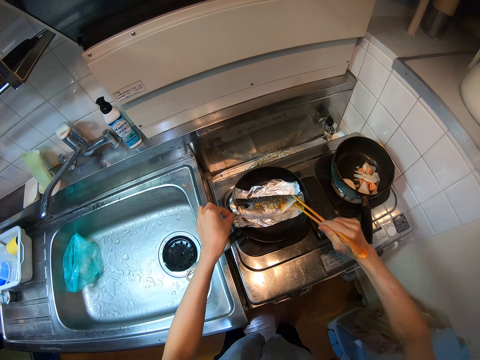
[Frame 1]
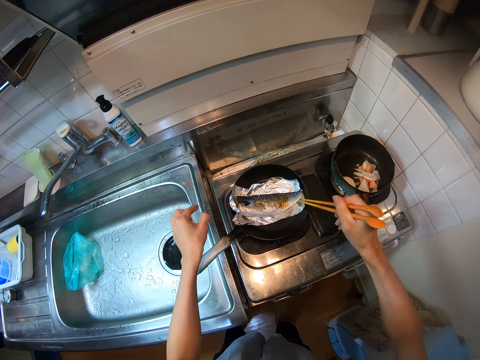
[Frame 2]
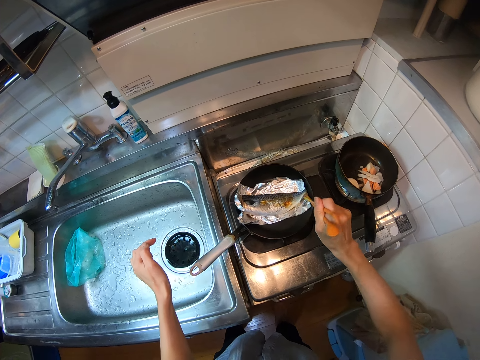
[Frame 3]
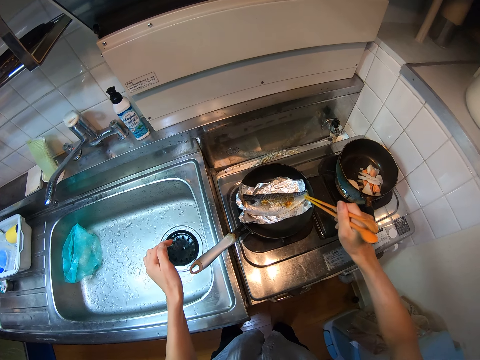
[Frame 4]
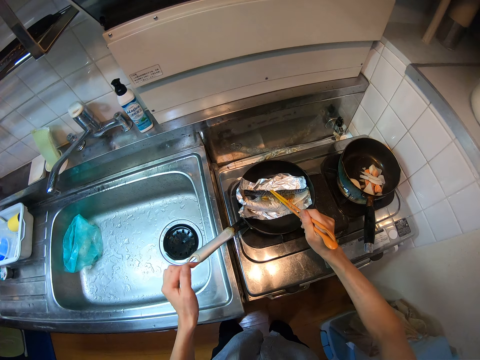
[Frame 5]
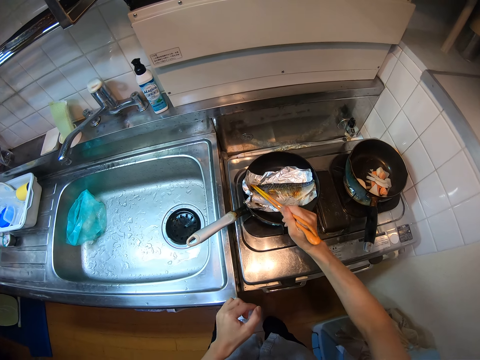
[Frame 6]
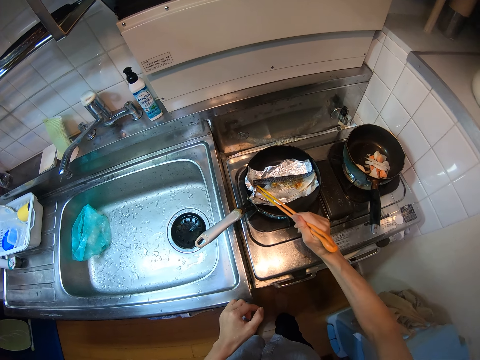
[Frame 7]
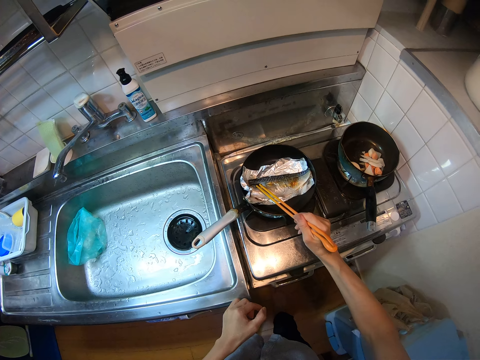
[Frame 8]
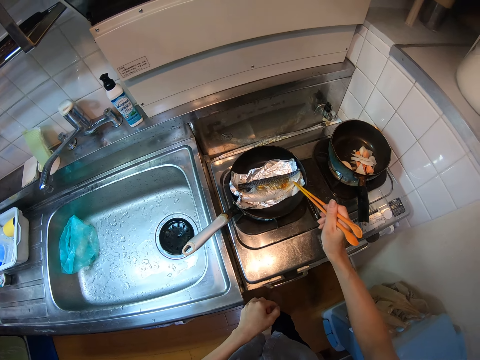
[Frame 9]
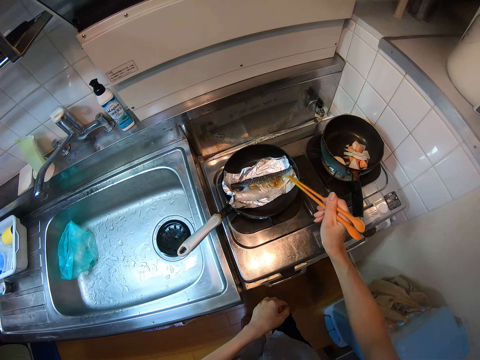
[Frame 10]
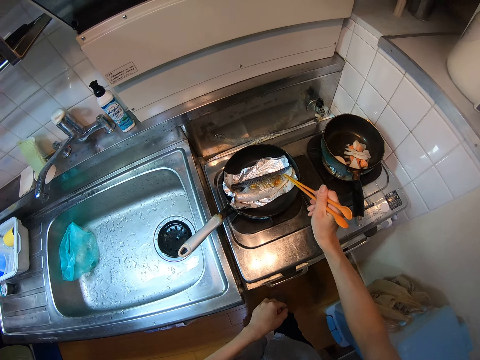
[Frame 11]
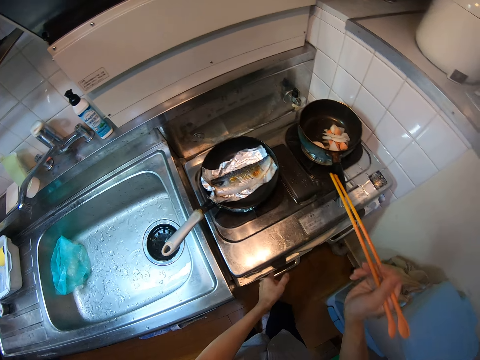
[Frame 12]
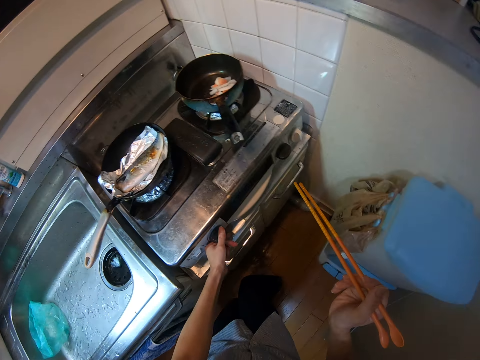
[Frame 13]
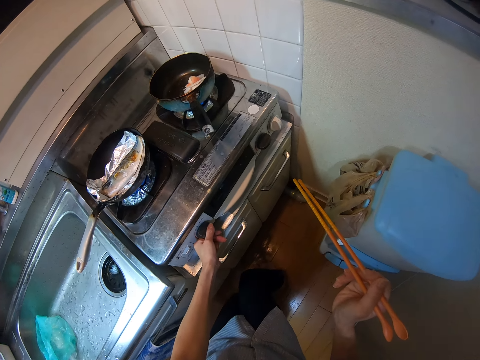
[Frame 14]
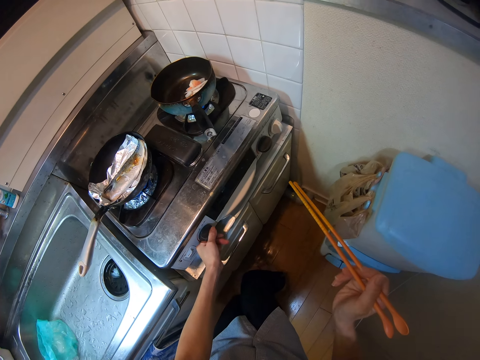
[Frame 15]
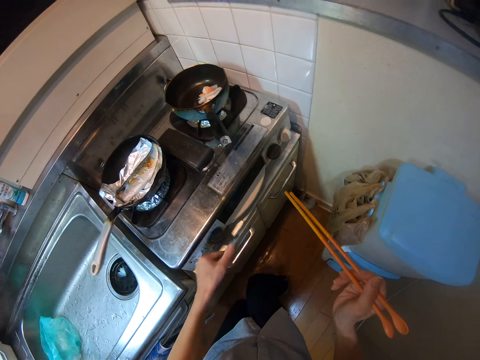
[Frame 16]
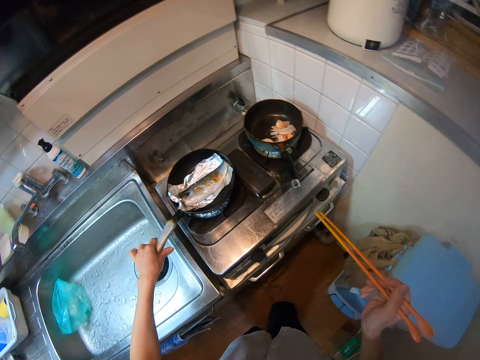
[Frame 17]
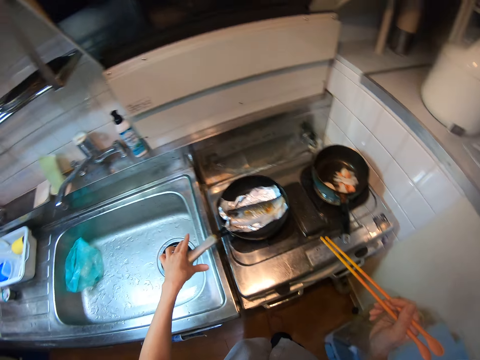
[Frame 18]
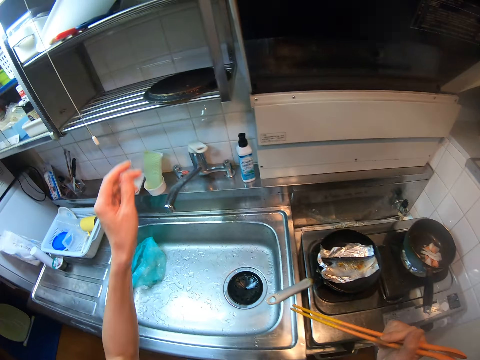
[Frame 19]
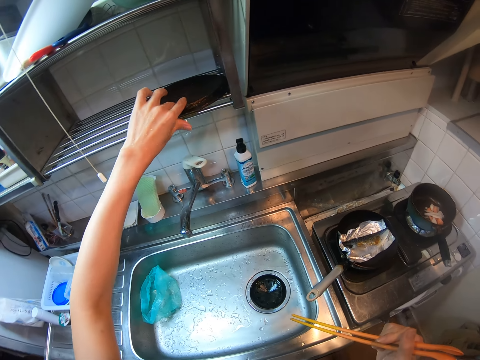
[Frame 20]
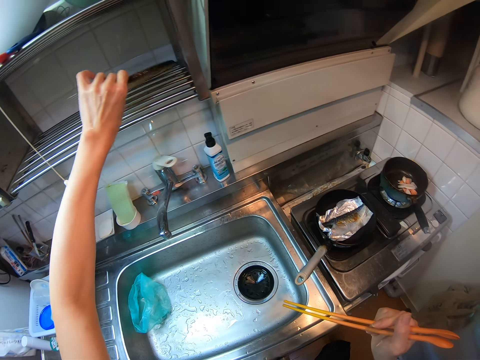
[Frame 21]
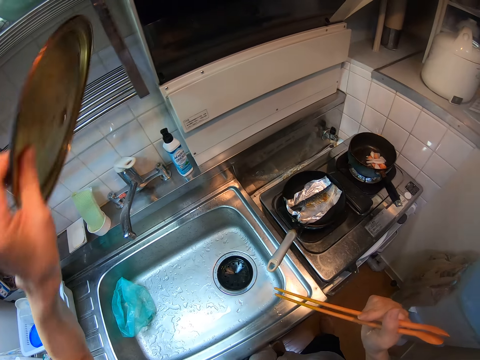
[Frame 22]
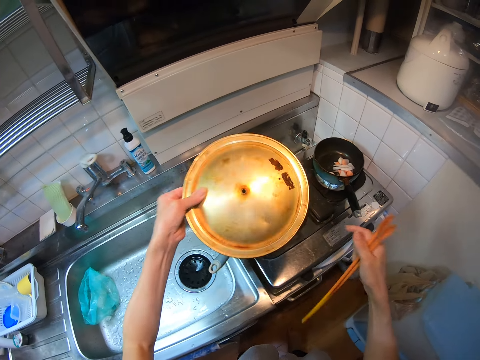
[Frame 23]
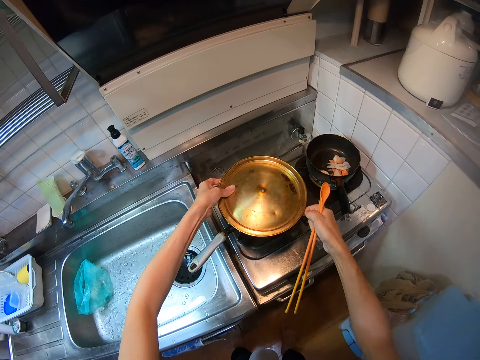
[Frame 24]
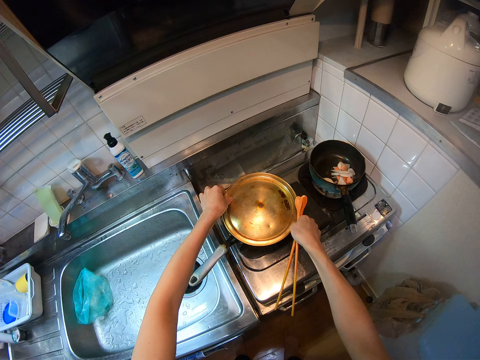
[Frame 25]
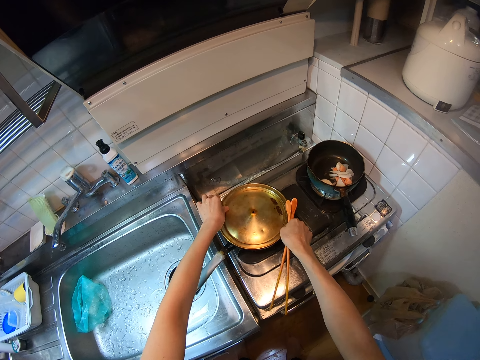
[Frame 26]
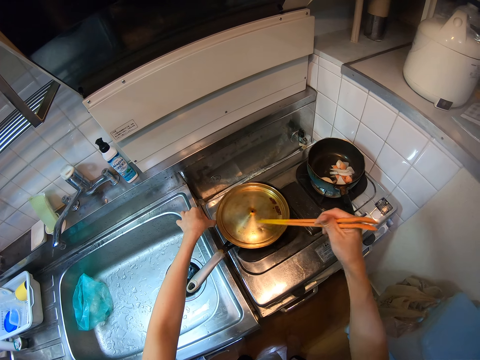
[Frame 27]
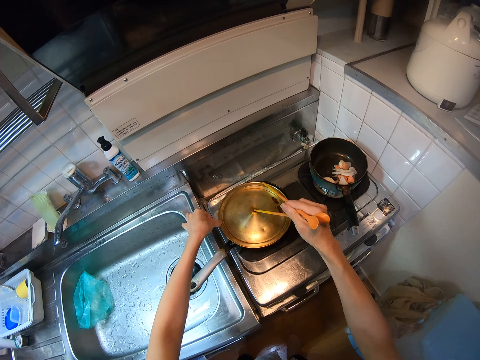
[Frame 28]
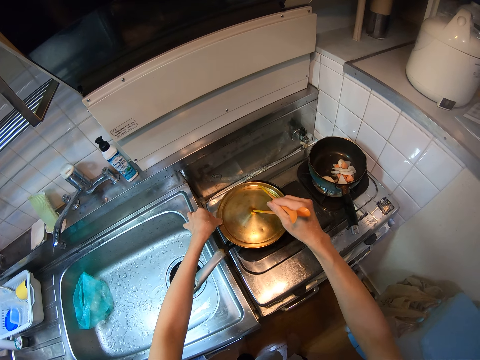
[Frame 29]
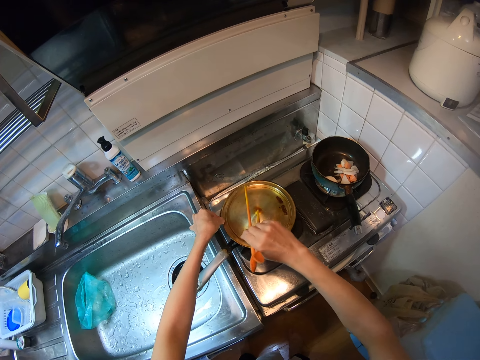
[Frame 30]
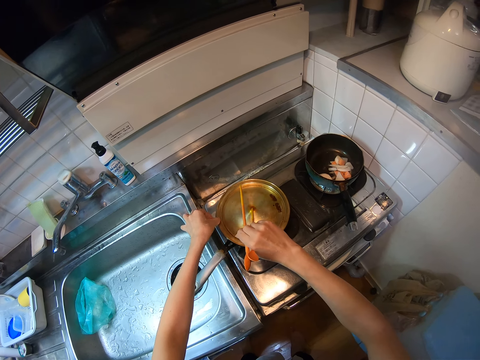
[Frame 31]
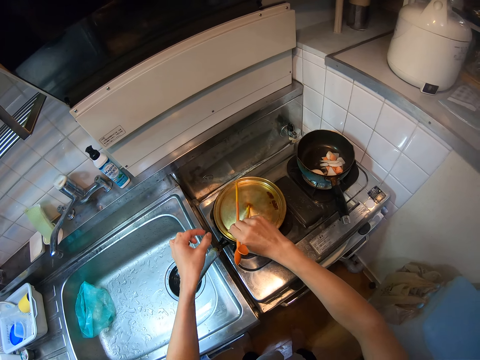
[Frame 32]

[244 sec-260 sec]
The camera wearer adjusts the control knob of the range cooker. They adjust the frypan. They hold the pan on the cooker. They take the pot cover from the shelf above the sink. They cover the frypan with the pot cover. They adjust the cover with the stirrer.

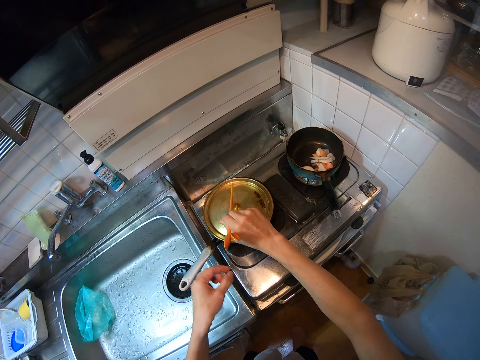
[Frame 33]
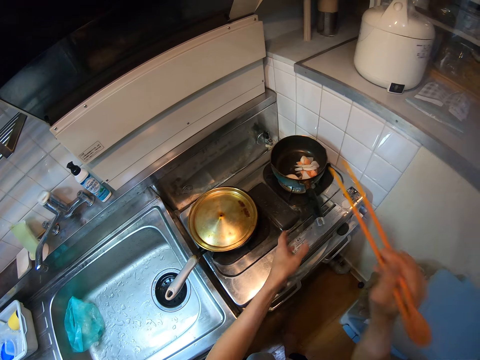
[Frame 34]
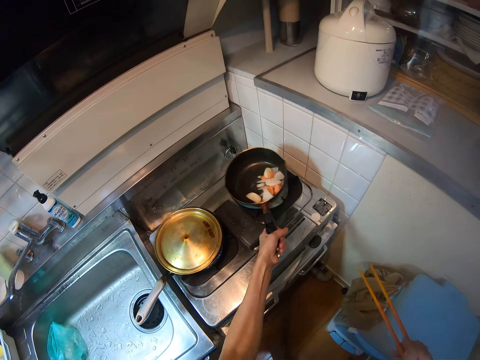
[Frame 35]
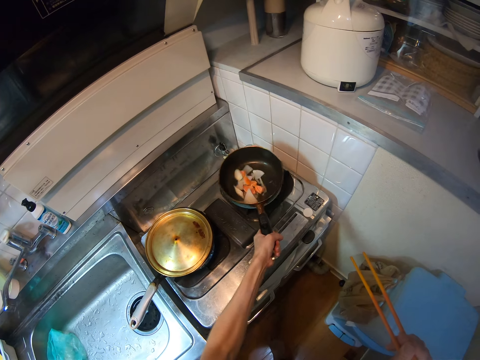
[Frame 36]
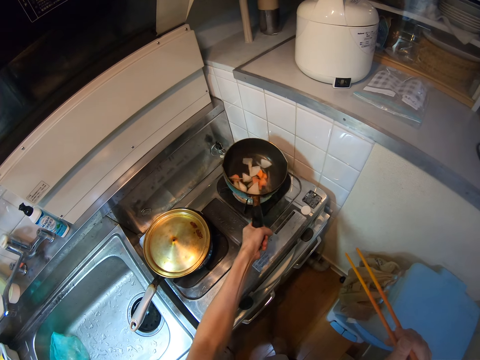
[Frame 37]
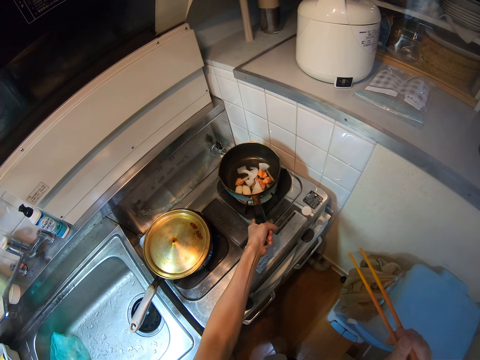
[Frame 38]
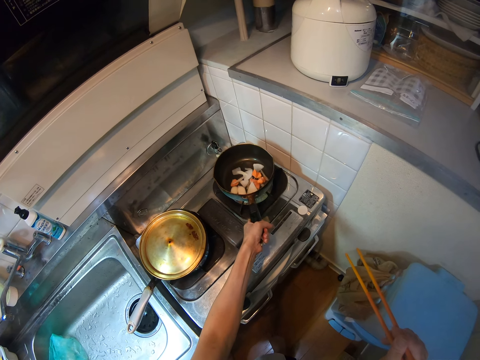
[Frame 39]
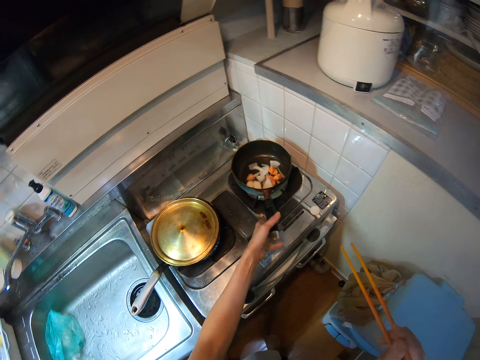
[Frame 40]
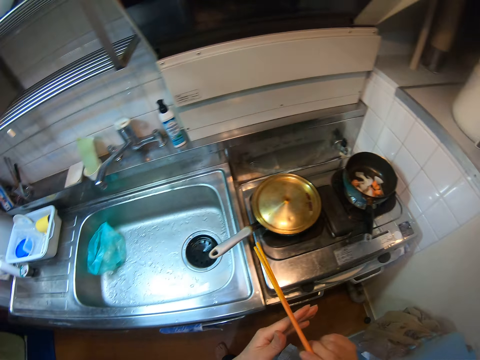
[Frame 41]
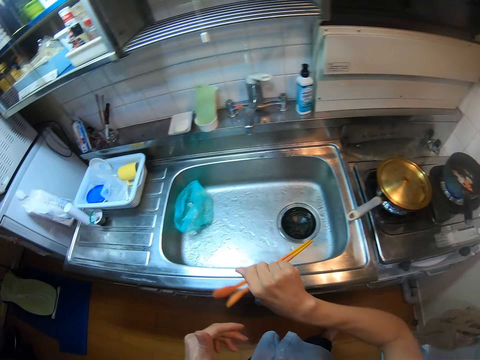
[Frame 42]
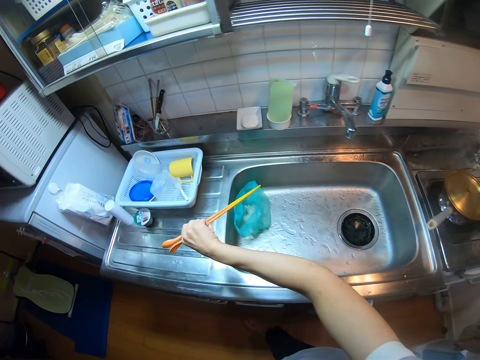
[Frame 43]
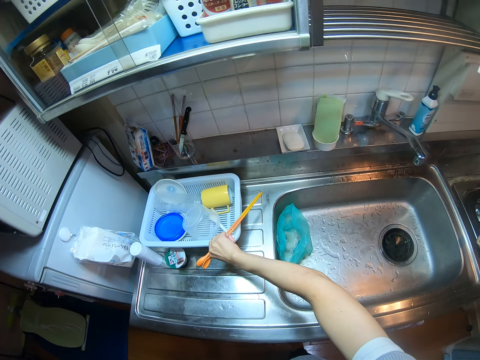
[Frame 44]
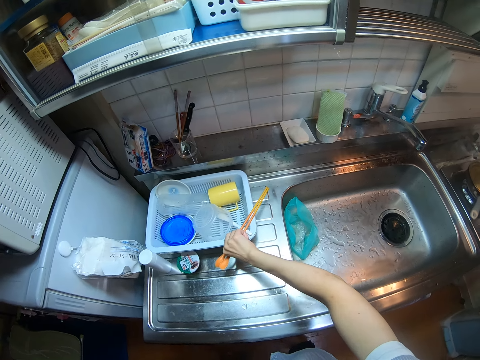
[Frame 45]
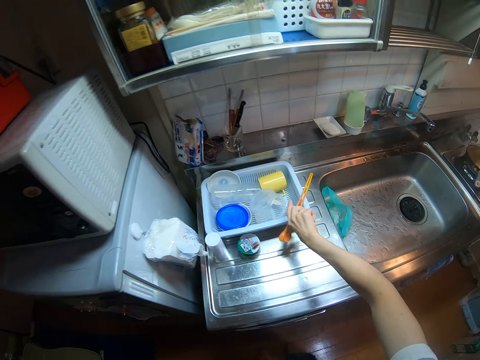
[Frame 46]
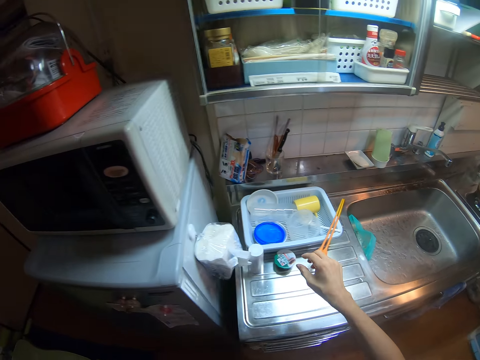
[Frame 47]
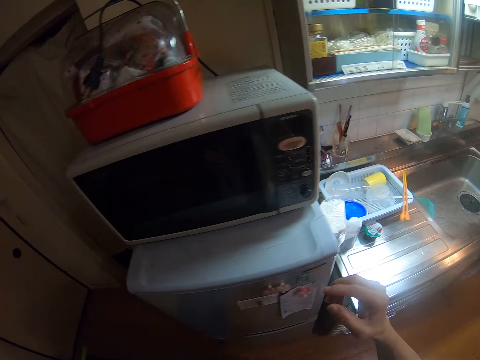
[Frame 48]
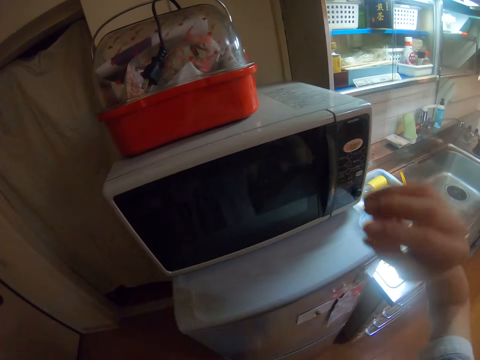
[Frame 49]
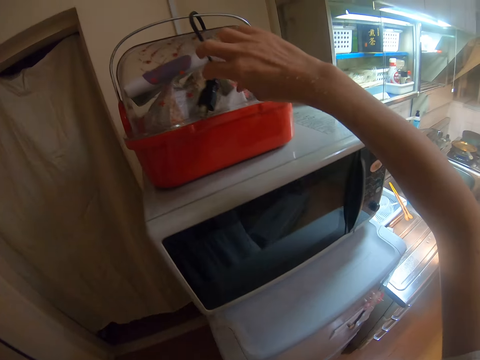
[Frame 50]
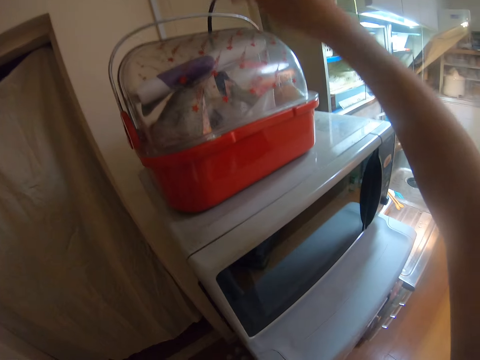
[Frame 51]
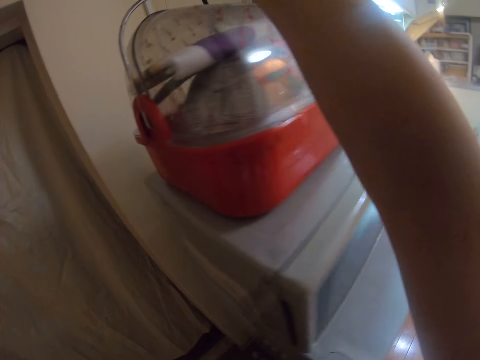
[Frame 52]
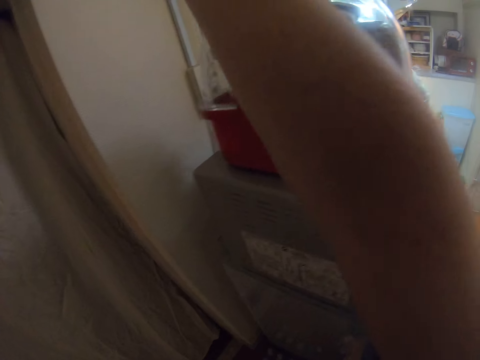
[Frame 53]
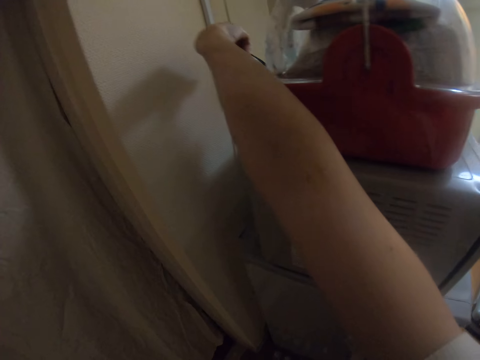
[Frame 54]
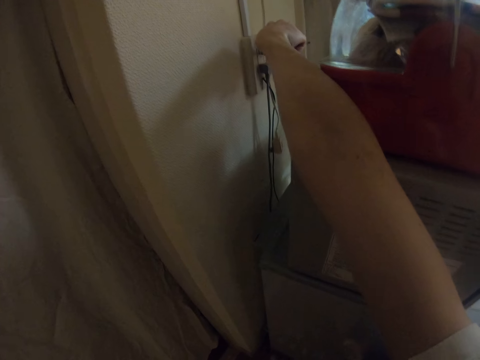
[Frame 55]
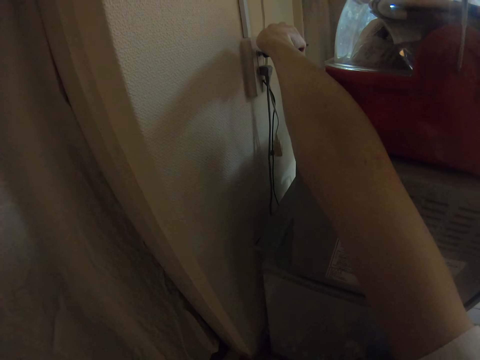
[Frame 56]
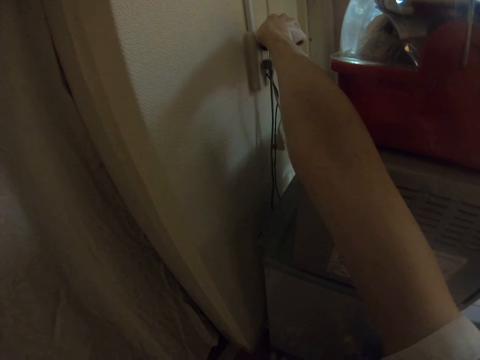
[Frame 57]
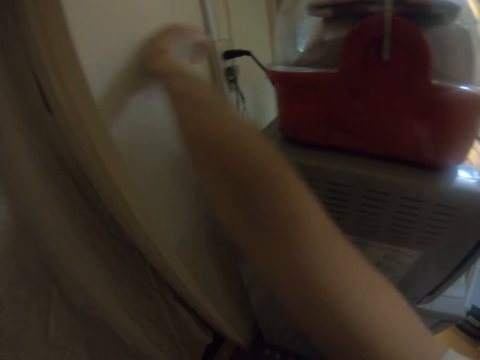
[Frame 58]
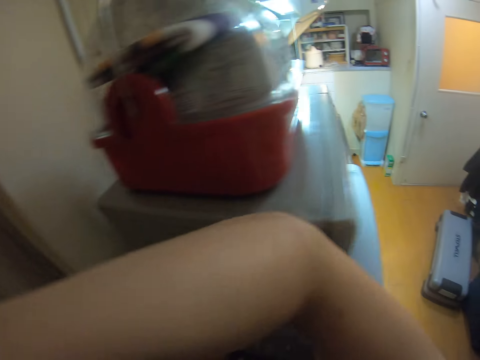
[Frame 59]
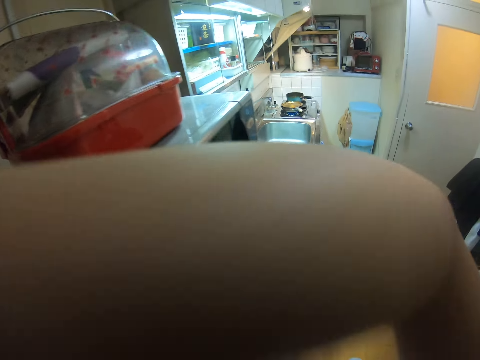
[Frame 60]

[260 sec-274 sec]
The camera wearer shakes the pot on the right side of the range cooker. They place the stirrer on the sink basket. They walk to the microwave. They plug the wire or cable of the microwave to the socket. They pick the cable from the bucket.
